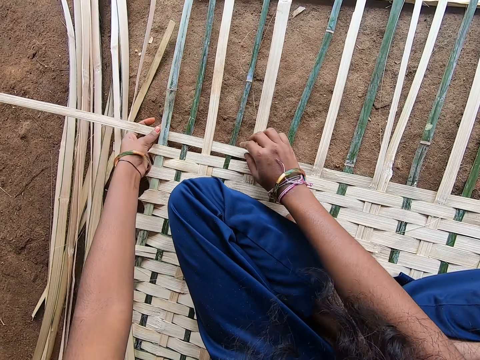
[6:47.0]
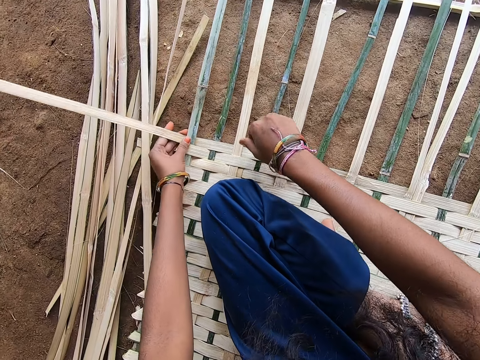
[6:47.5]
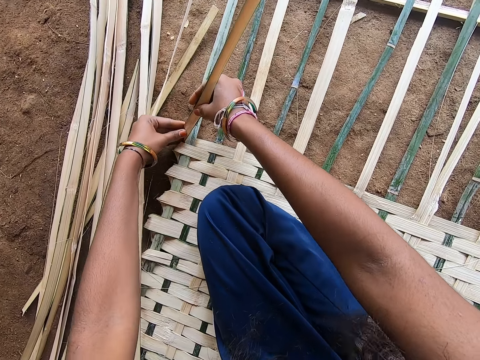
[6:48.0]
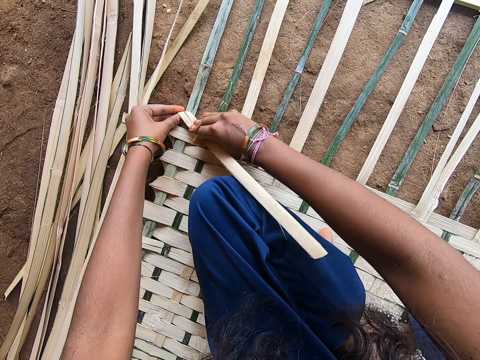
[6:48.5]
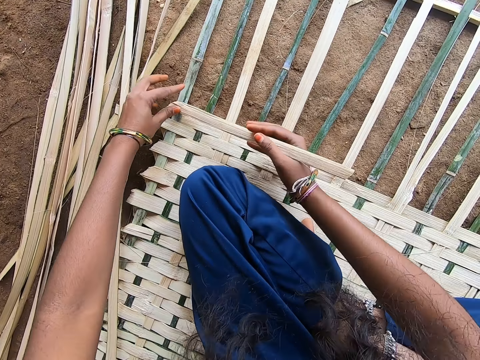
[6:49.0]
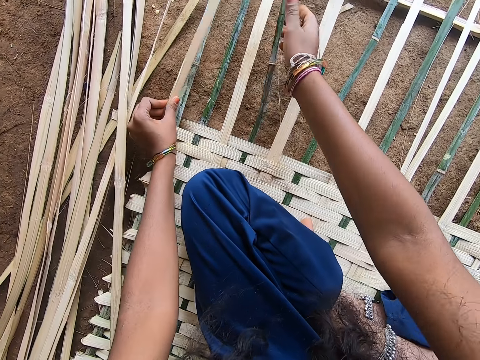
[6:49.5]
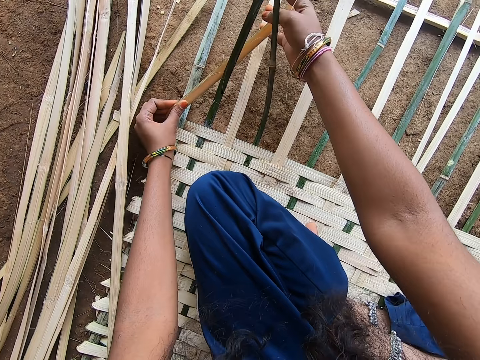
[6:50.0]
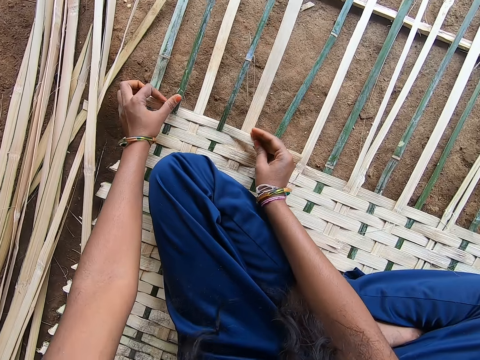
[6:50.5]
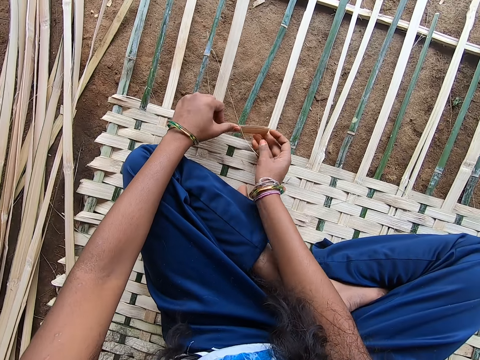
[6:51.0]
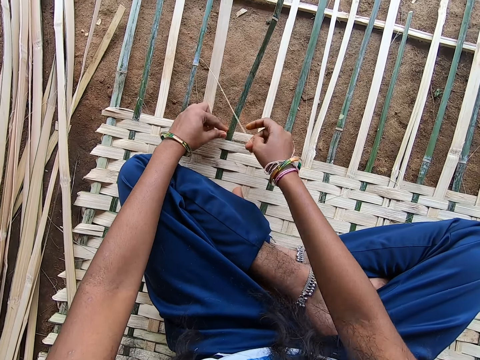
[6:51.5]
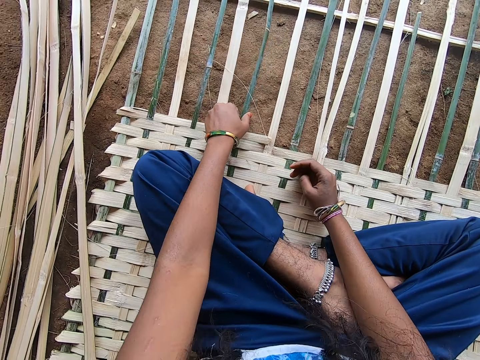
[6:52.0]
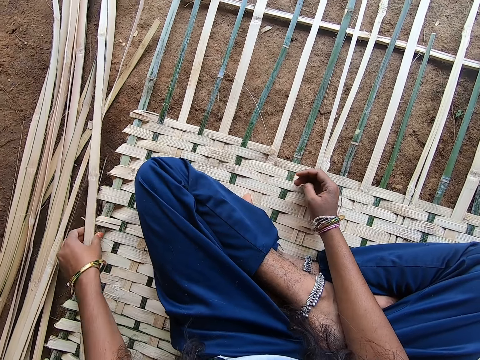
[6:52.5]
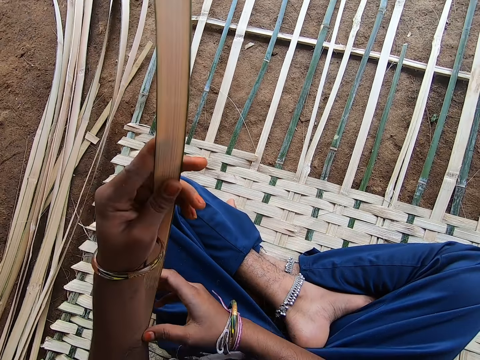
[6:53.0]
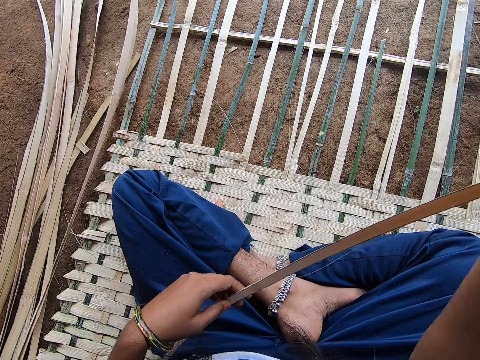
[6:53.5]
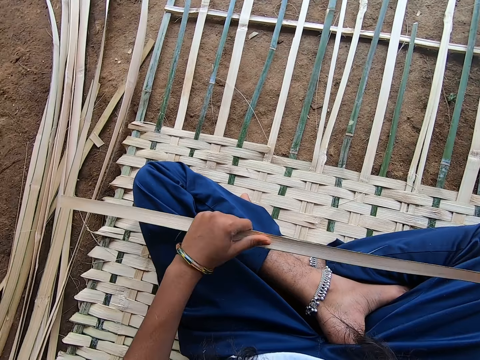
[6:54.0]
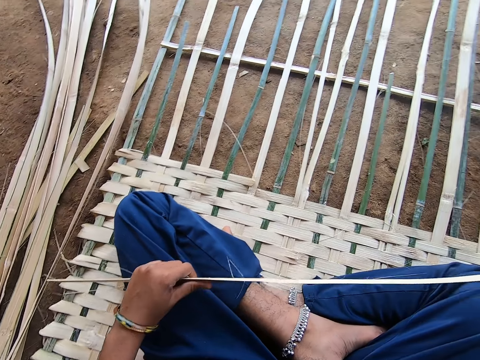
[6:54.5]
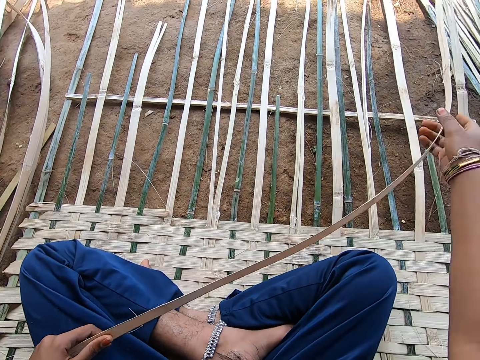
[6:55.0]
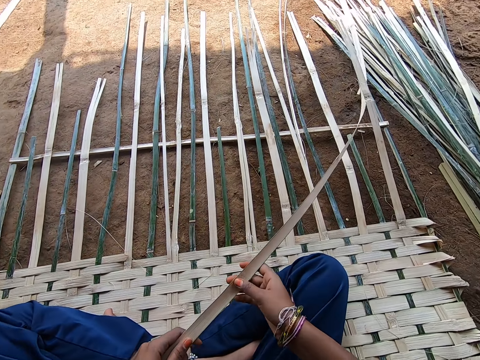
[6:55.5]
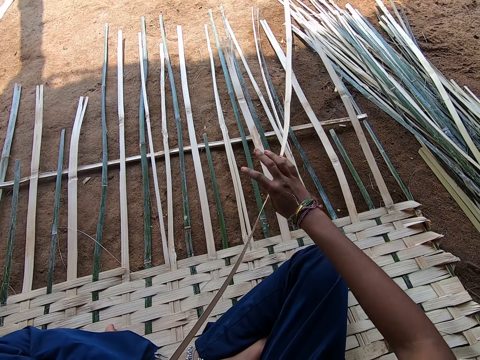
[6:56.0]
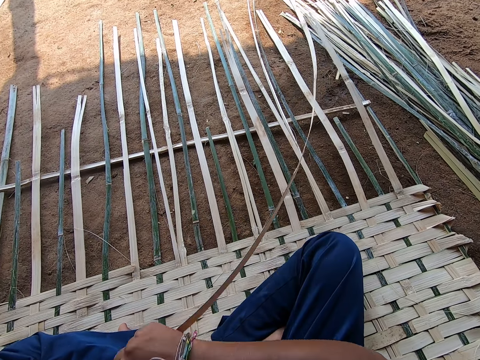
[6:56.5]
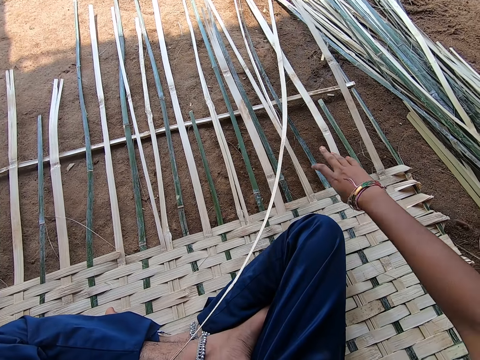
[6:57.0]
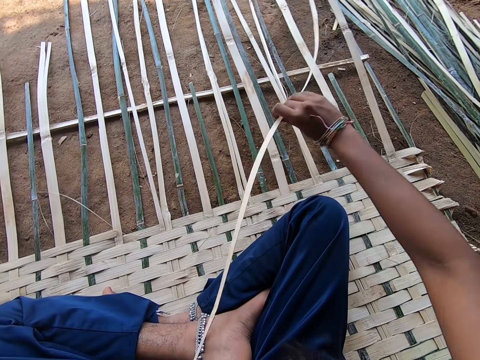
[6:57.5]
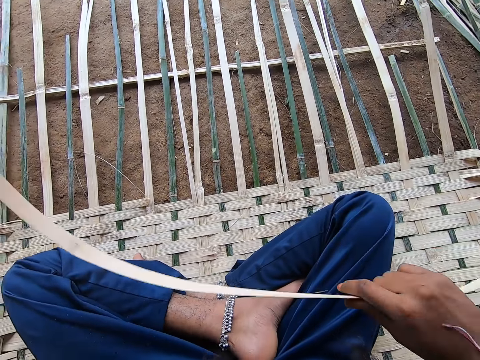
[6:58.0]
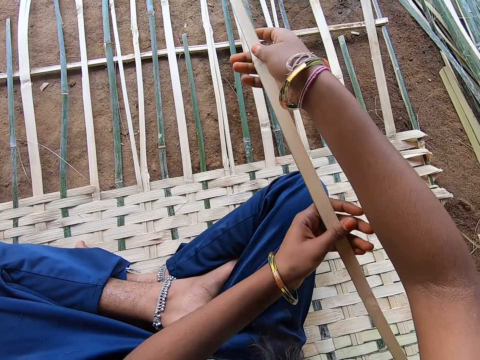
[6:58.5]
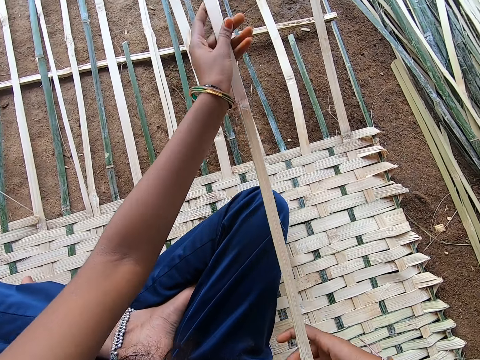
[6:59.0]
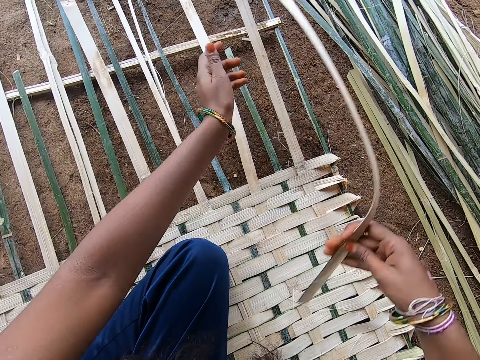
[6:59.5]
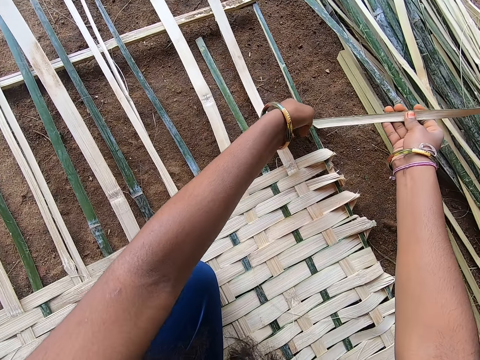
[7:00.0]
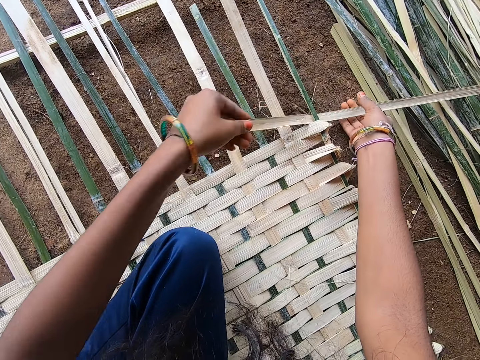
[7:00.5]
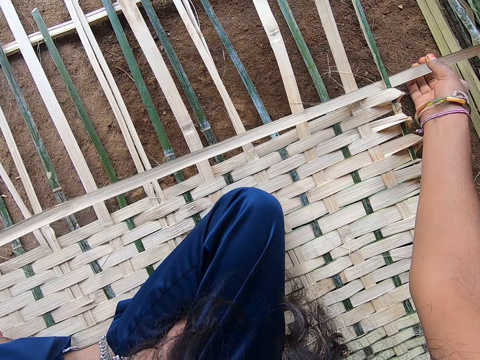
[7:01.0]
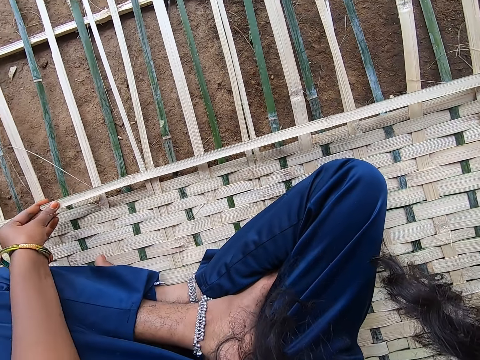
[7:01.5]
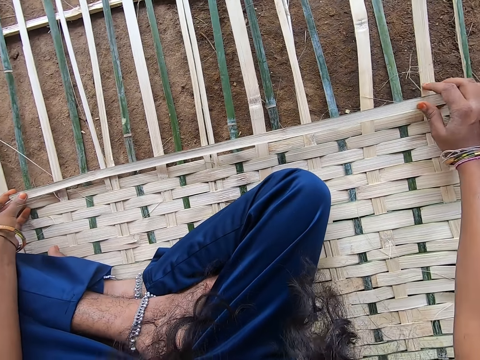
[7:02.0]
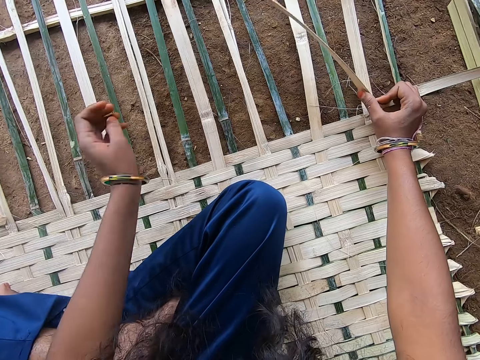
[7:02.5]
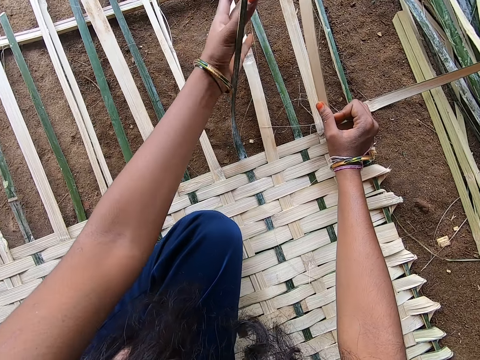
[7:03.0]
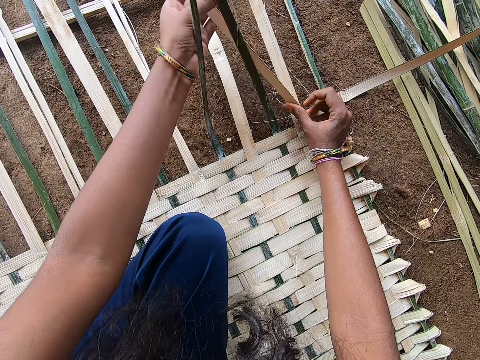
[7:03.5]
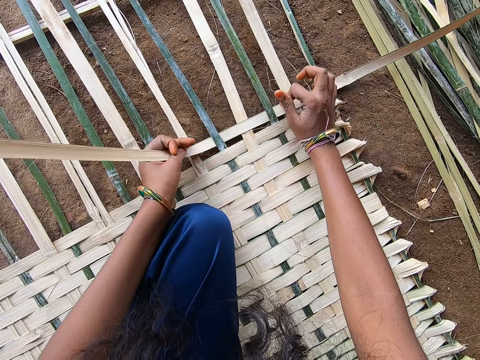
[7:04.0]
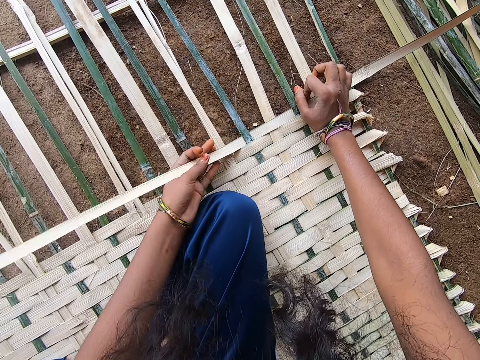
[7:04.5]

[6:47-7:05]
The camera wearer folds a reed strand. They weave a mat with a reed. They pick the reed strand or fibre on the cluster. They adjust the fibre. They adjust the reed strand. They weave the mat with the reed.

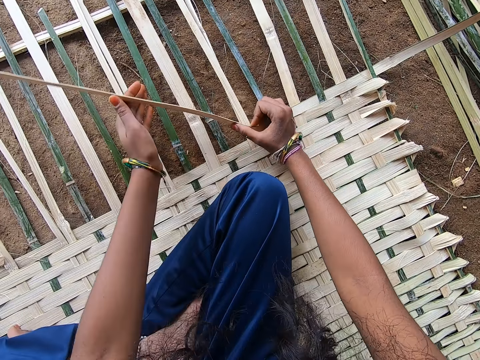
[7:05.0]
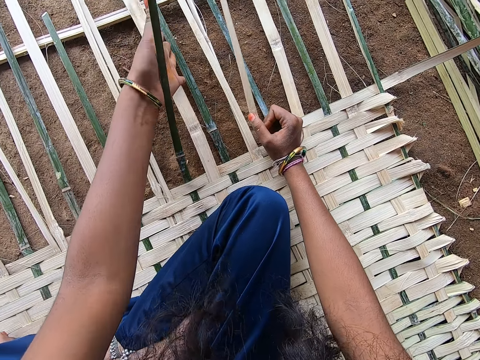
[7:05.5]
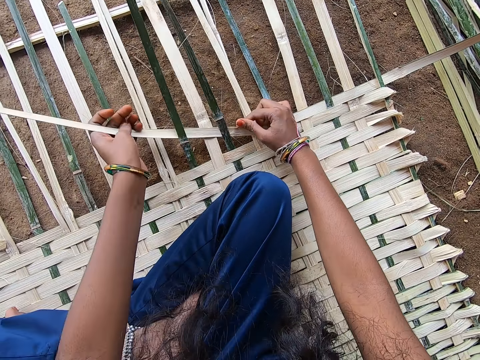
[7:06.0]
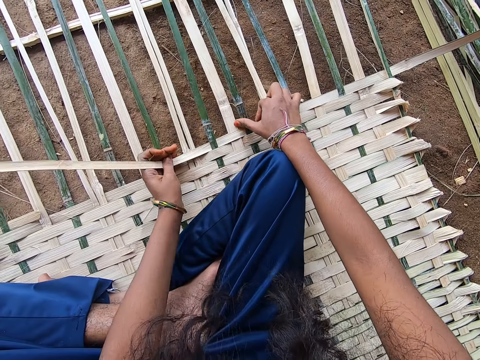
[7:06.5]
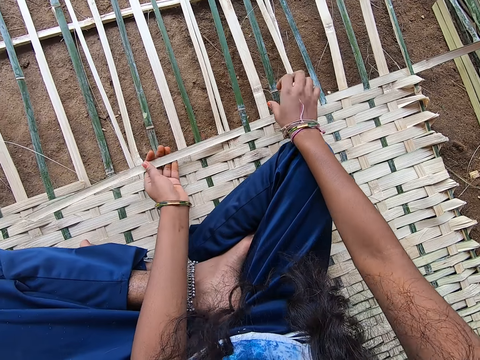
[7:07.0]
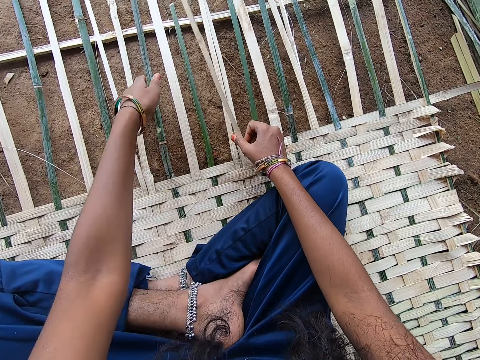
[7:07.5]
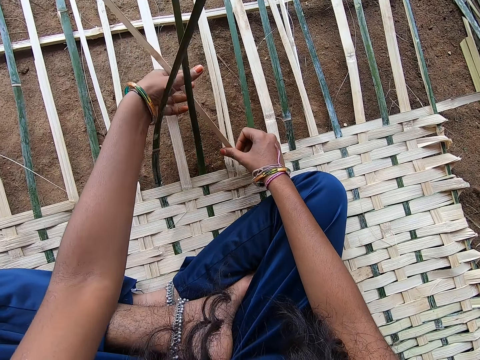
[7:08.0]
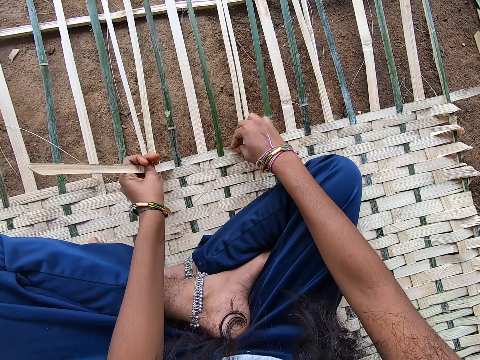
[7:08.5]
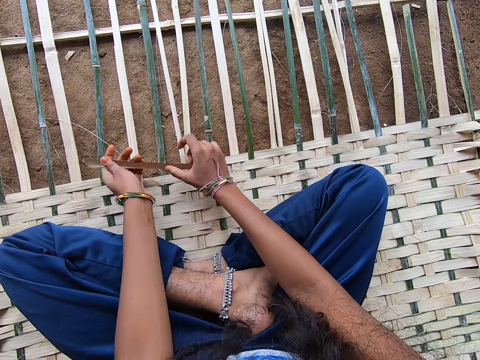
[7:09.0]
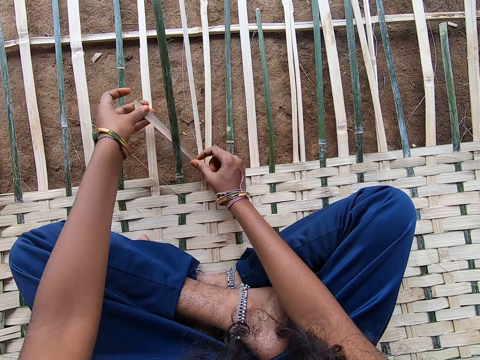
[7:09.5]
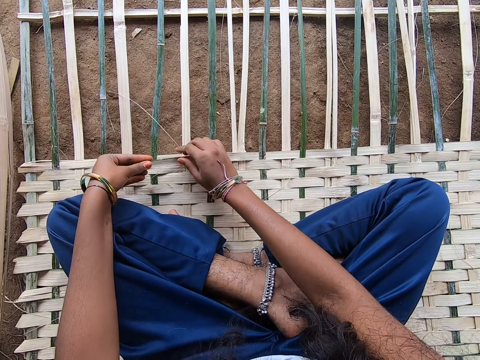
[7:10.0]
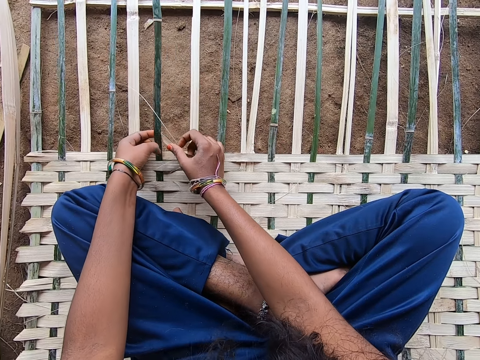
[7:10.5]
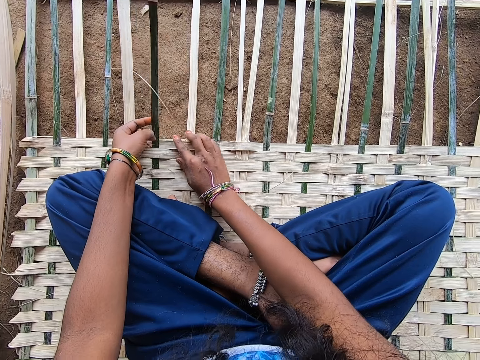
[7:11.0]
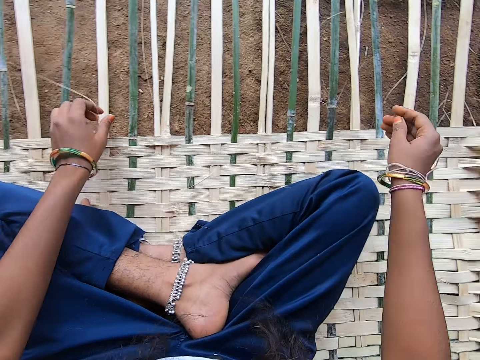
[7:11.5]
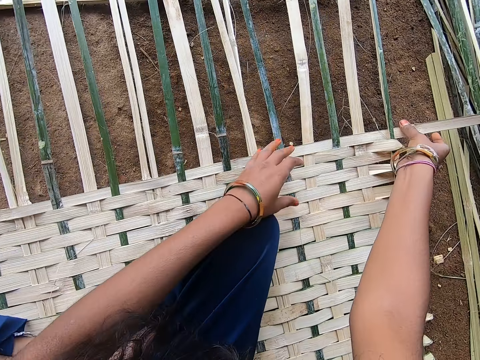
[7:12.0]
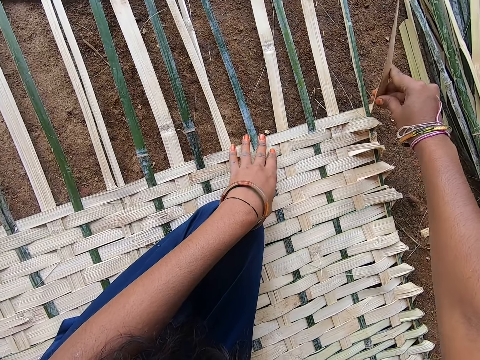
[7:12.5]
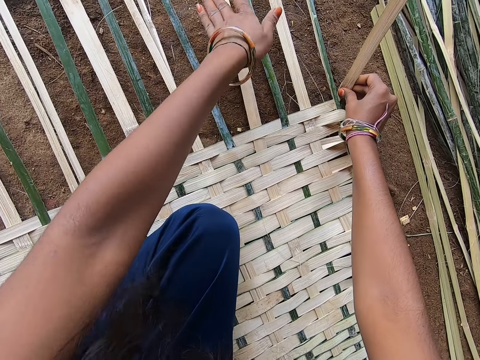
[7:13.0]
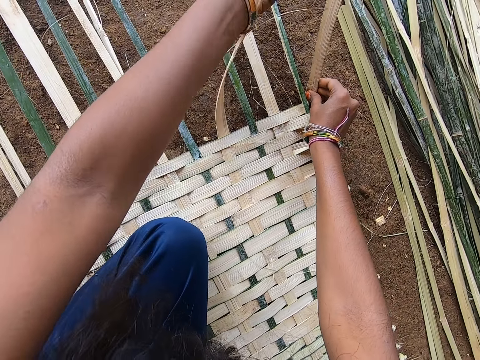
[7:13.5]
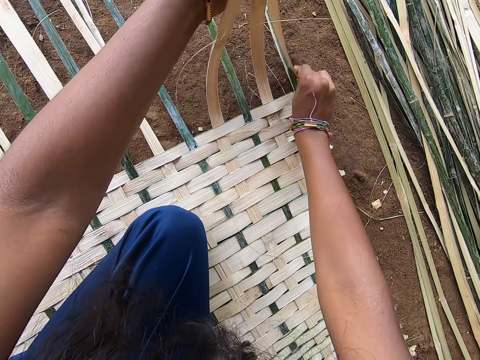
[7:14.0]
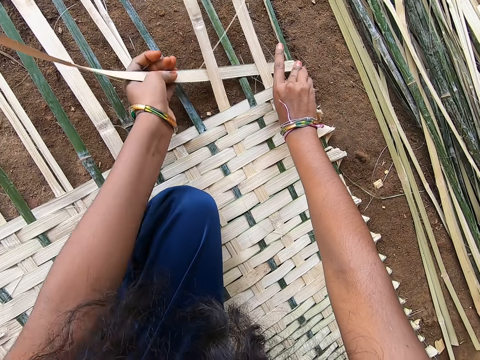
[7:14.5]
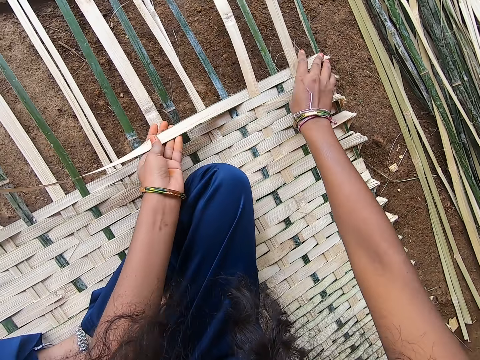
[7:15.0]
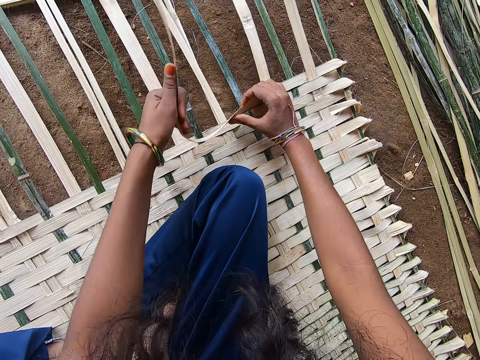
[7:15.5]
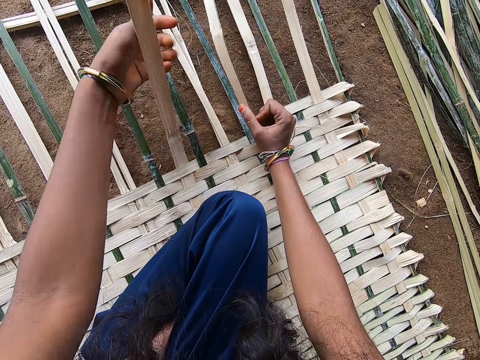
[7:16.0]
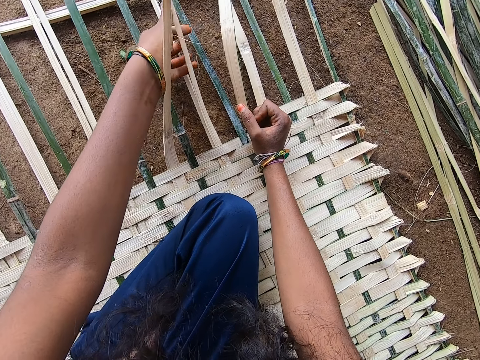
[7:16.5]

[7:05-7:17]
The camera wearer adjusts the hands. They fold a reed. They weave a mat with the reed.
